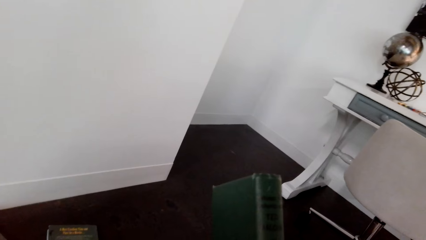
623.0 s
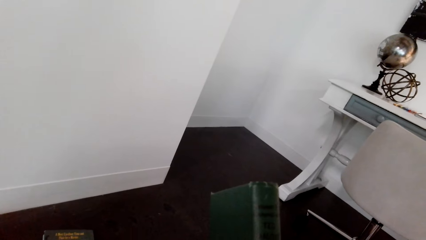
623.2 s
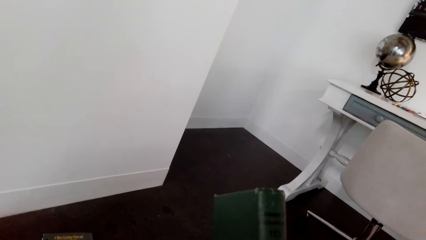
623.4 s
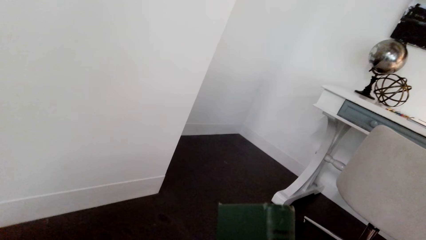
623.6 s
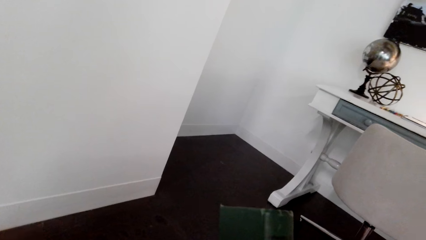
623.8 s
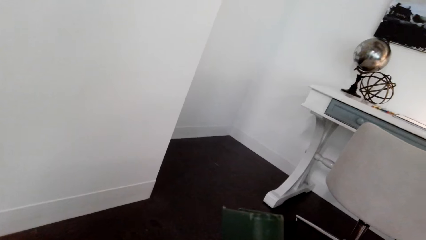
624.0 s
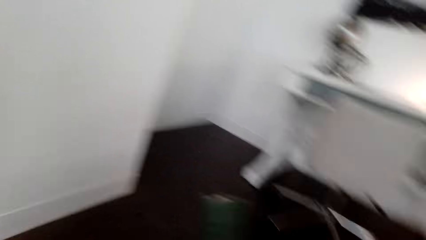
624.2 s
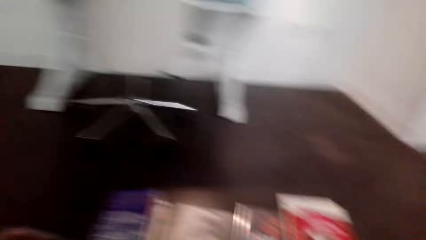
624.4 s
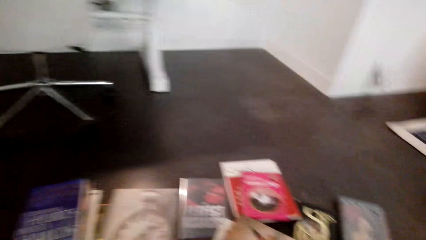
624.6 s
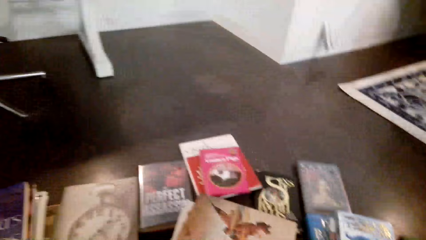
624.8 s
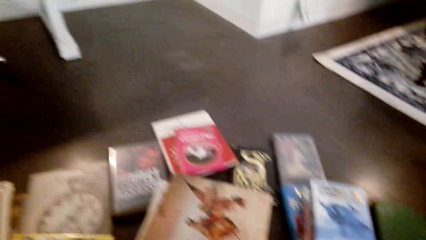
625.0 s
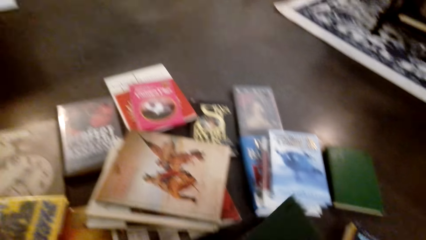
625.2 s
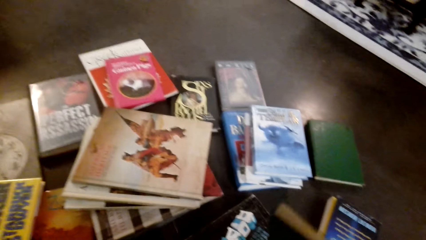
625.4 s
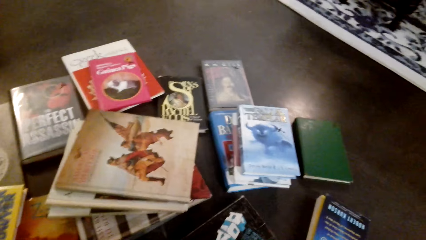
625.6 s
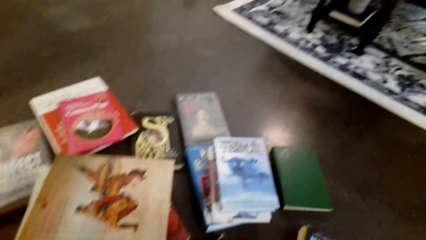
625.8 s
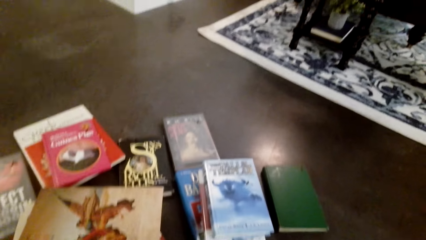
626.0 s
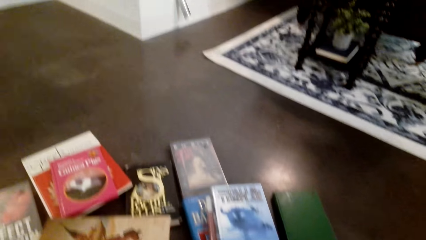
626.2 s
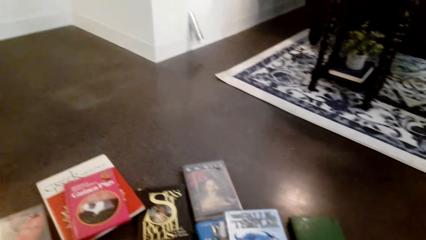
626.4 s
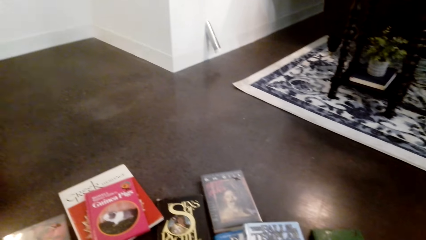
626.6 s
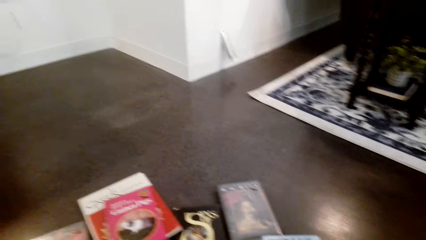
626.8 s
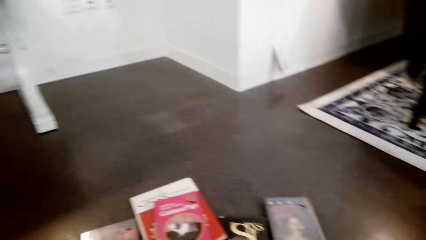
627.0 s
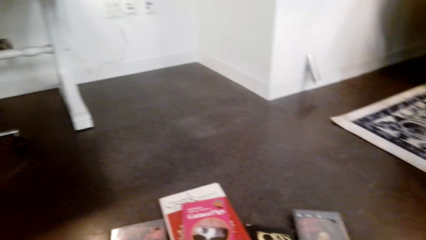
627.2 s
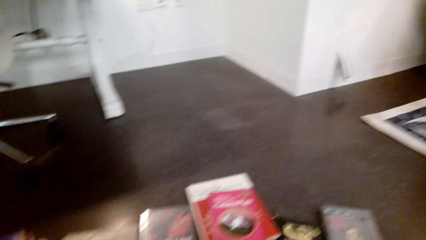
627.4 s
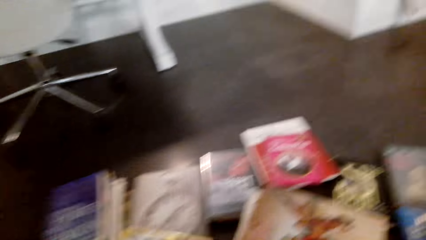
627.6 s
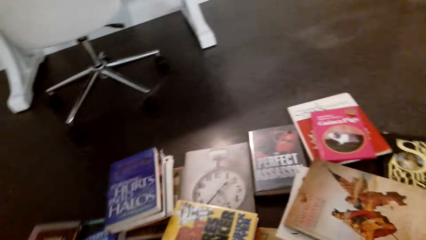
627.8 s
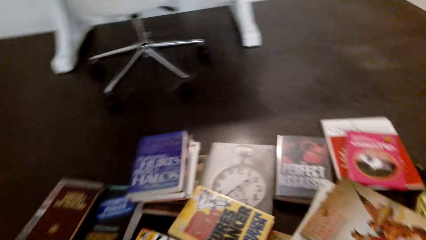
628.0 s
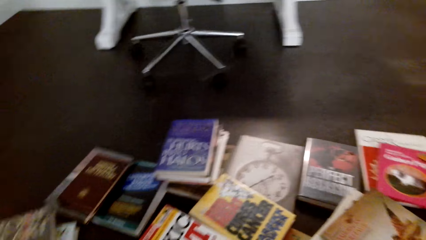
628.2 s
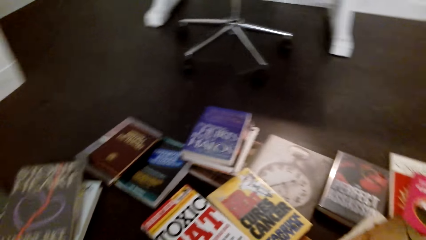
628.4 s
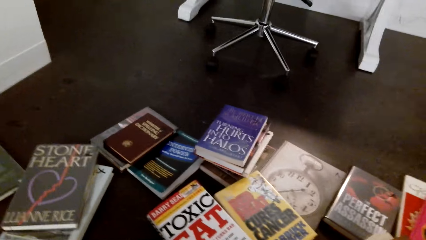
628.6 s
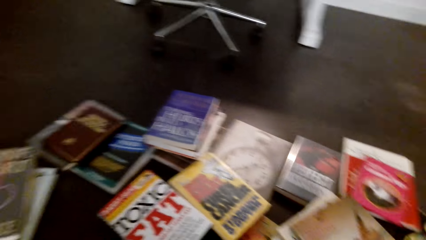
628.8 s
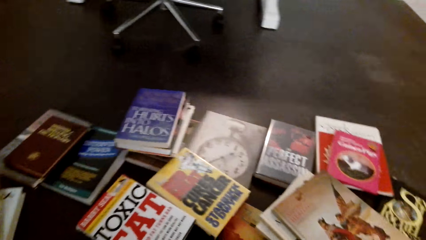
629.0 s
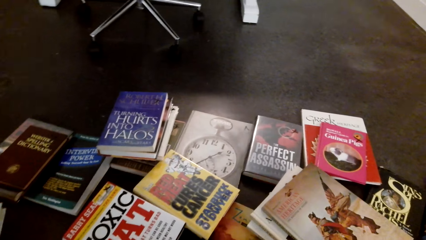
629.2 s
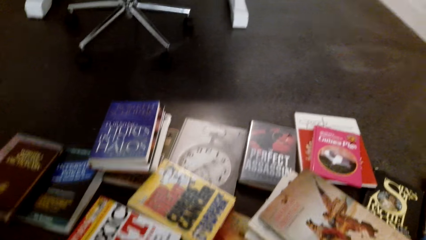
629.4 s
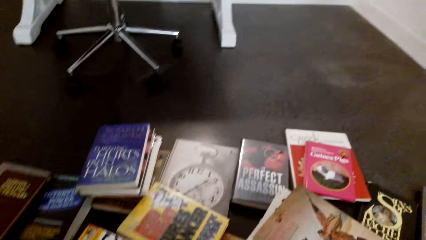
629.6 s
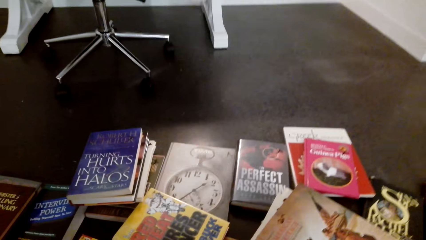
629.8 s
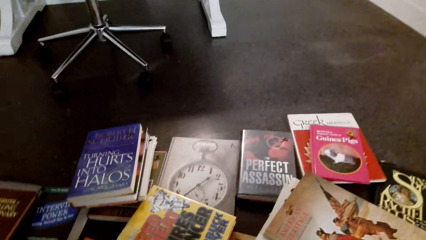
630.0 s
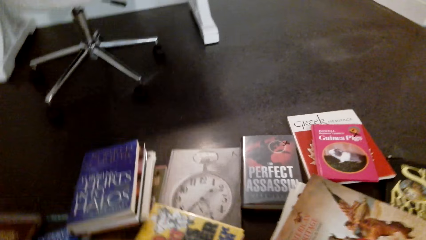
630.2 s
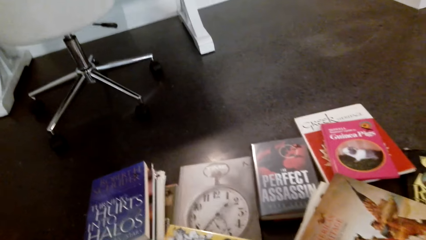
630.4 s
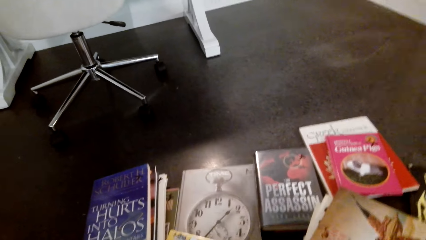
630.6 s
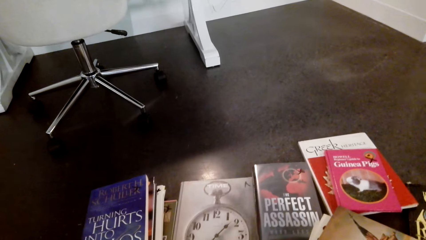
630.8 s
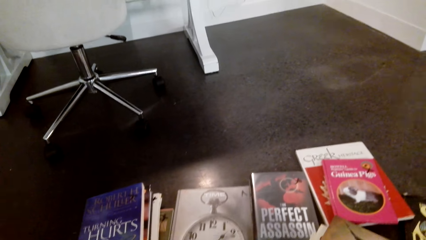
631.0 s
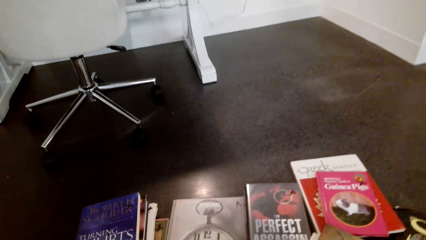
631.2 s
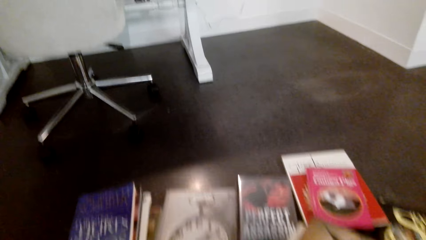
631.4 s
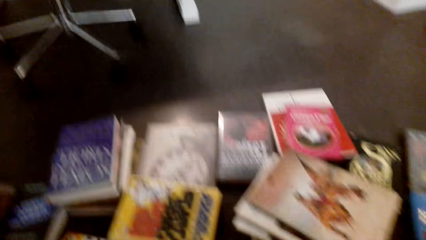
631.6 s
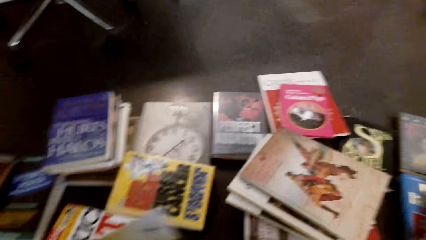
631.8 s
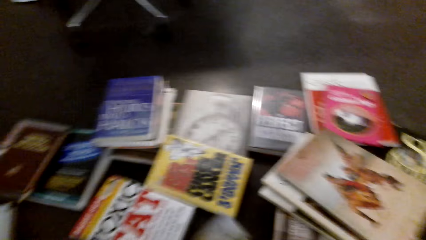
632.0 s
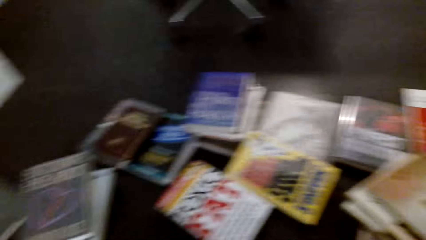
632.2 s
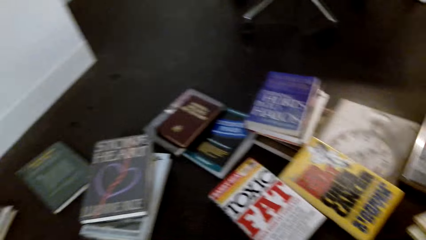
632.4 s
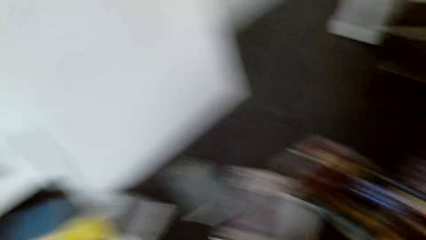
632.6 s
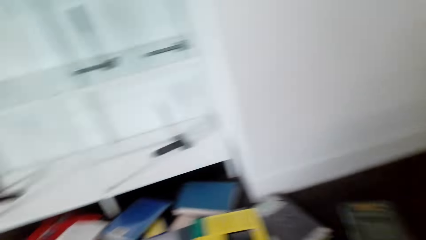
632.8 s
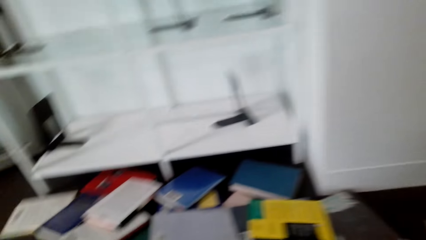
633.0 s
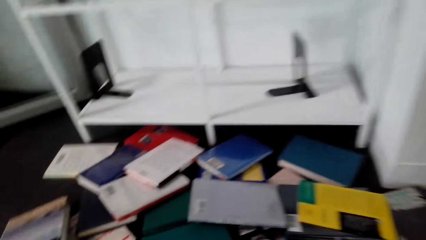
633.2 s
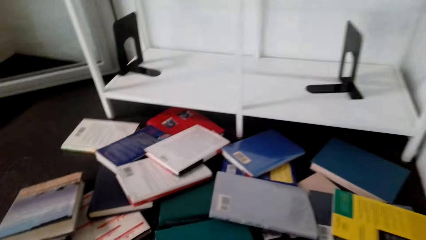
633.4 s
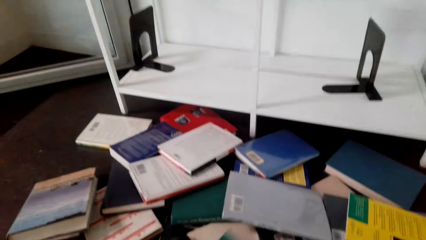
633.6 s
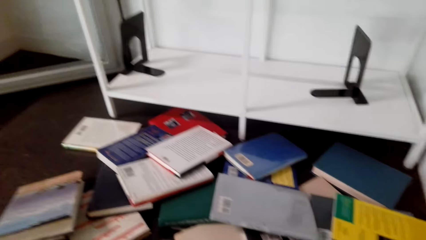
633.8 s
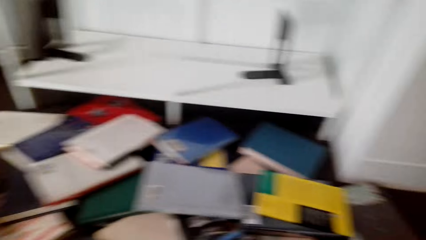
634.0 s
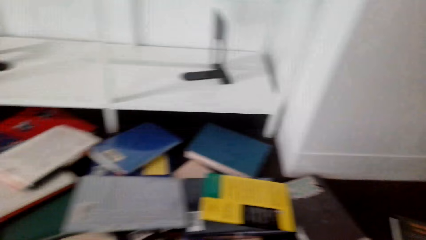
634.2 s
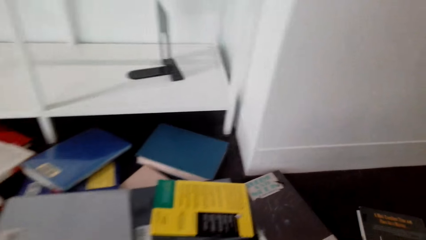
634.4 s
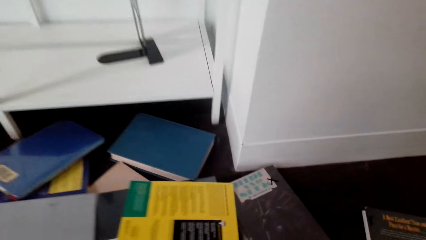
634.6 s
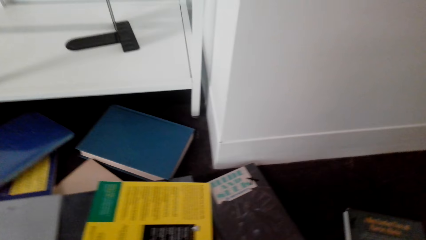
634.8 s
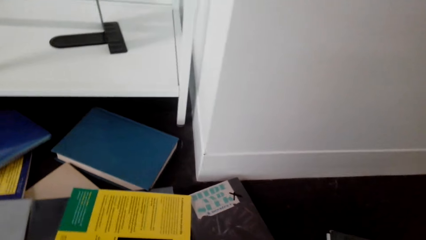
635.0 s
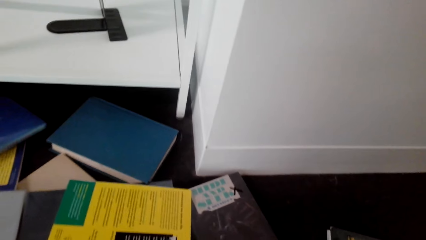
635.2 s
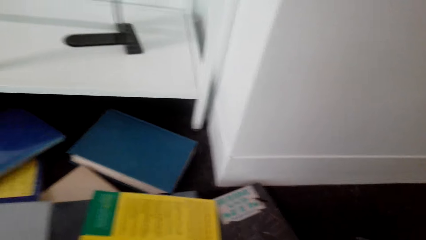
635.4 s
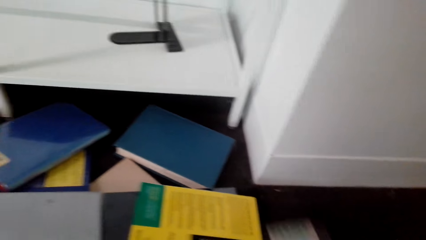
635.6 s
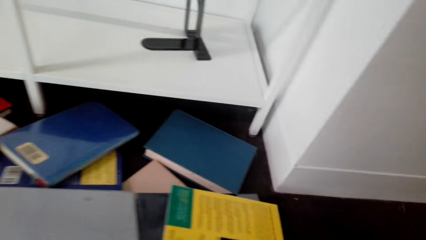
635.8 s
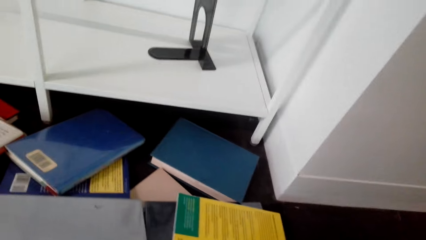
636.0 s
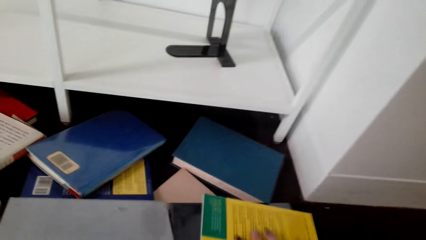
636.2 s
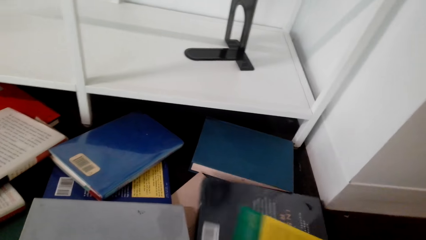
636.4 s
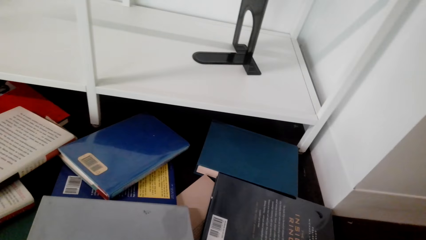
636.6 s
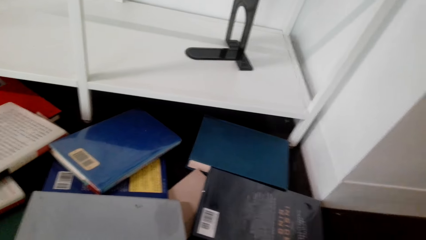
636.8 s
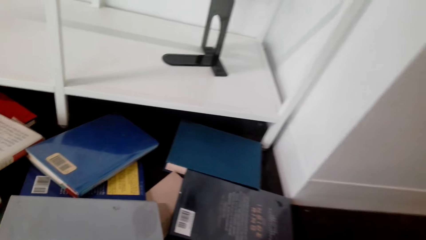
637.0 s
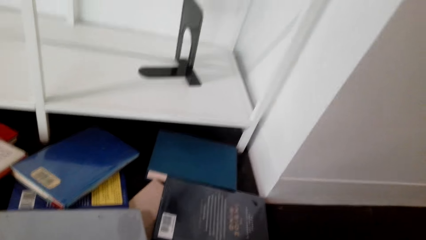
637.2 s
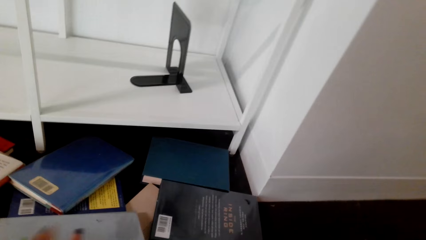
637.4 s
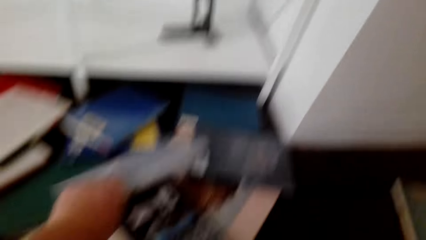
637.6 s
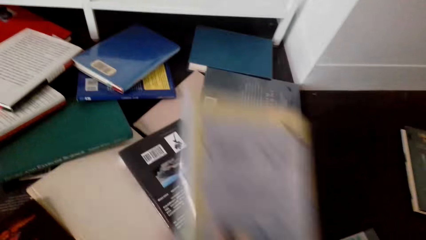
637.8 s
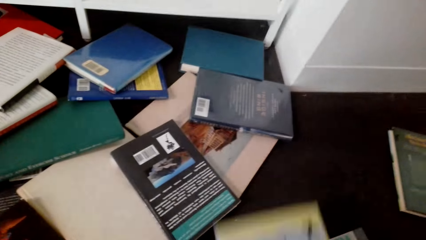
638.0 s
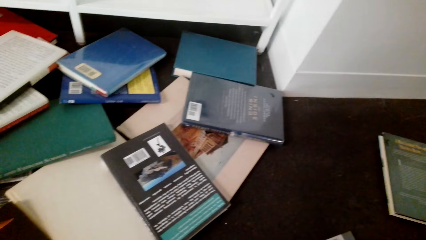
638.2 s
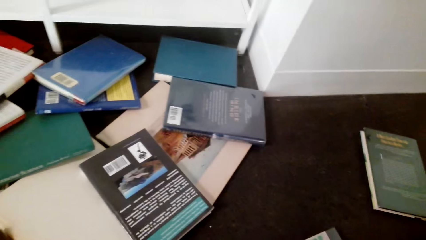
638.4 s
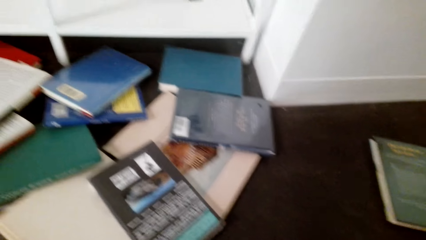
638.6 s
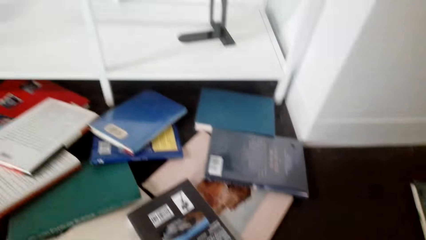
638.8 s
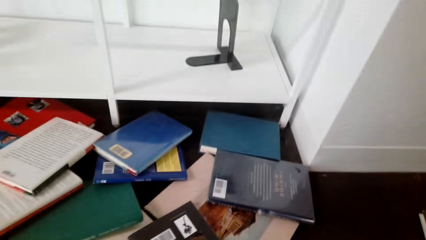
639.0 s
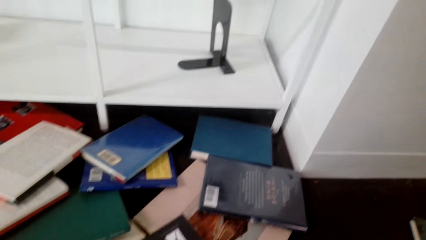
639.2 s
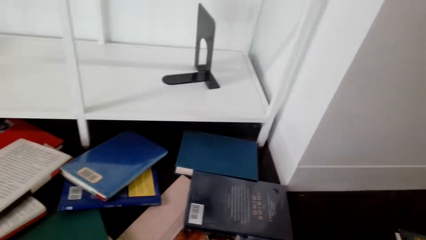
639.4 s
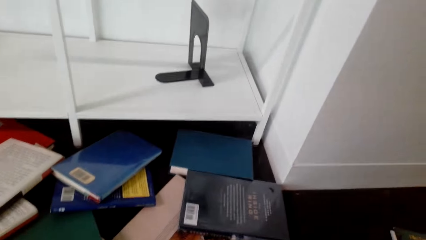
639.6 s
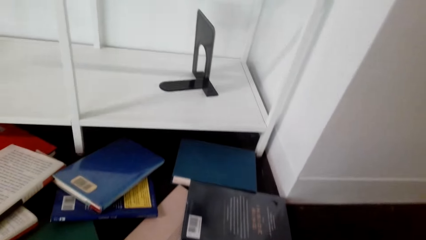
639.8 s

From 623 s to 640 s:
The camera wearer lifts the book. They look around. They arrange the book. They pick up the book from the floor.
